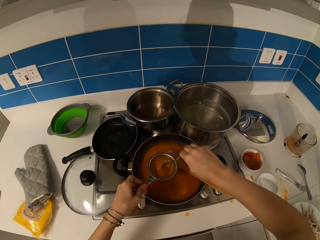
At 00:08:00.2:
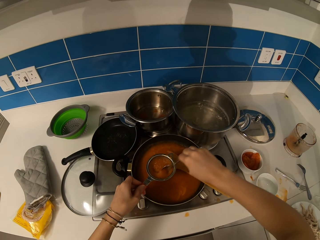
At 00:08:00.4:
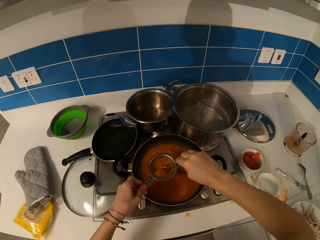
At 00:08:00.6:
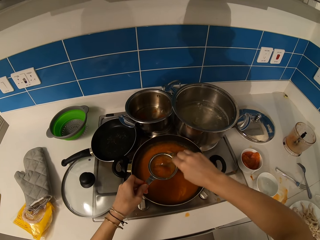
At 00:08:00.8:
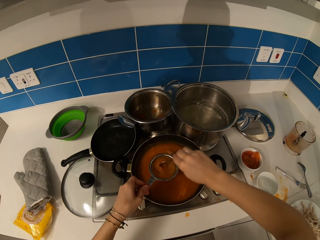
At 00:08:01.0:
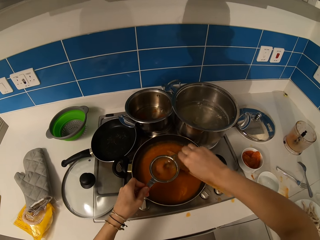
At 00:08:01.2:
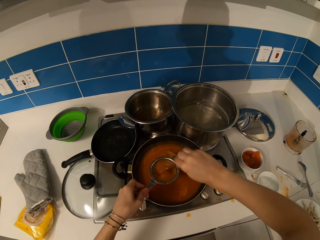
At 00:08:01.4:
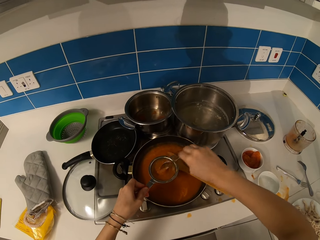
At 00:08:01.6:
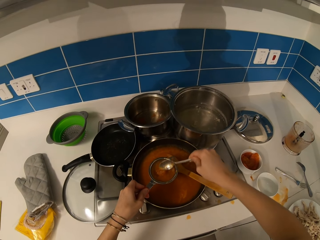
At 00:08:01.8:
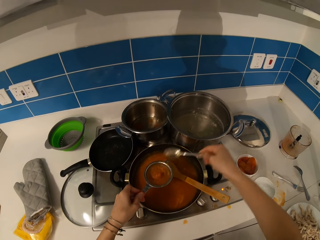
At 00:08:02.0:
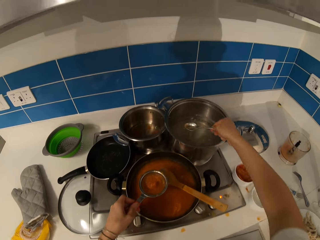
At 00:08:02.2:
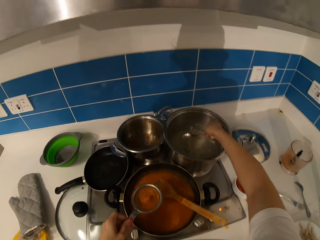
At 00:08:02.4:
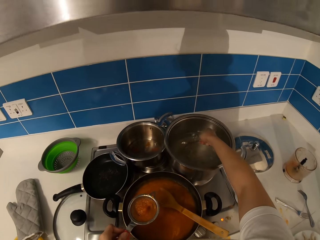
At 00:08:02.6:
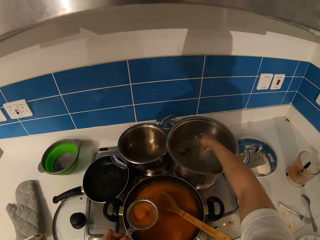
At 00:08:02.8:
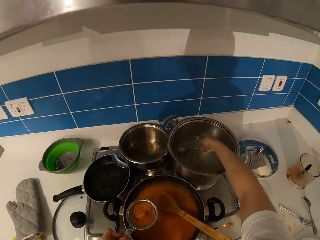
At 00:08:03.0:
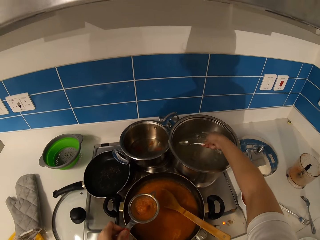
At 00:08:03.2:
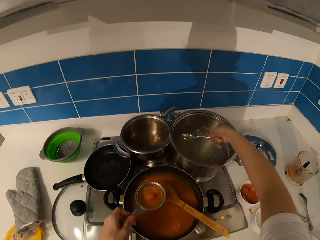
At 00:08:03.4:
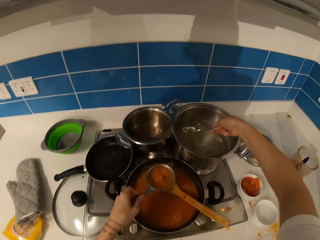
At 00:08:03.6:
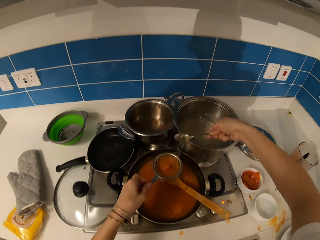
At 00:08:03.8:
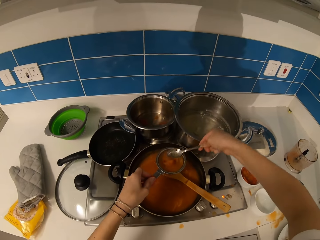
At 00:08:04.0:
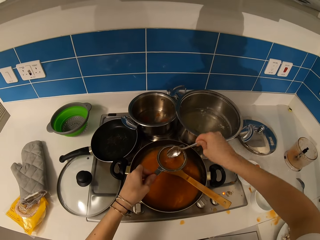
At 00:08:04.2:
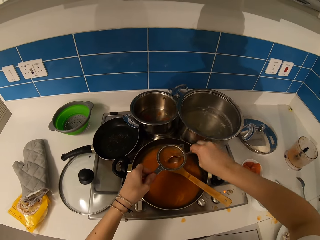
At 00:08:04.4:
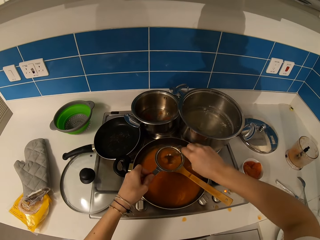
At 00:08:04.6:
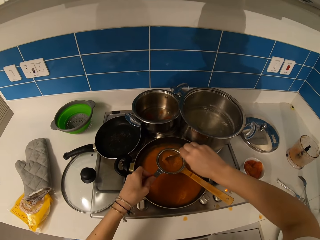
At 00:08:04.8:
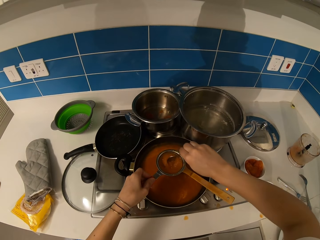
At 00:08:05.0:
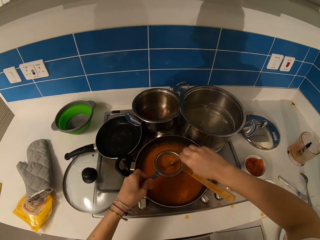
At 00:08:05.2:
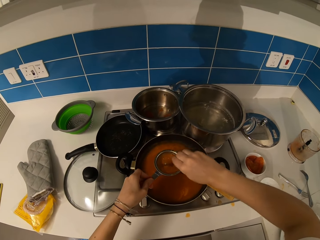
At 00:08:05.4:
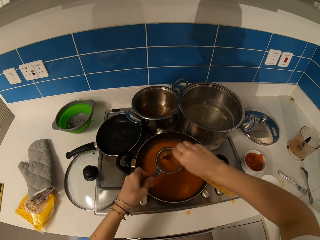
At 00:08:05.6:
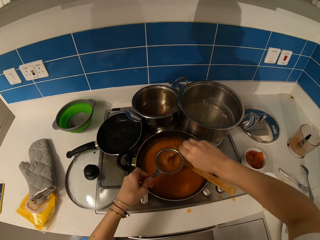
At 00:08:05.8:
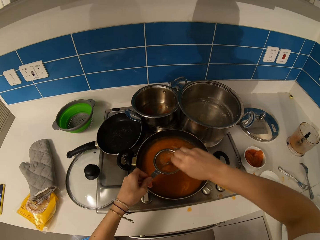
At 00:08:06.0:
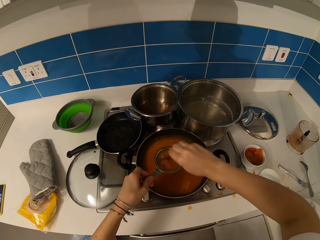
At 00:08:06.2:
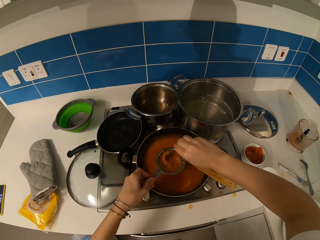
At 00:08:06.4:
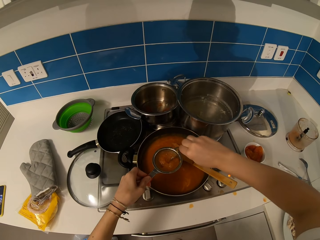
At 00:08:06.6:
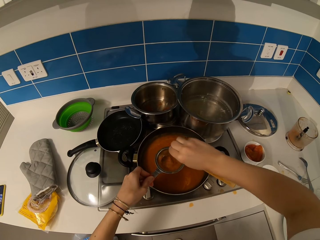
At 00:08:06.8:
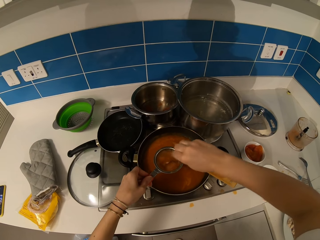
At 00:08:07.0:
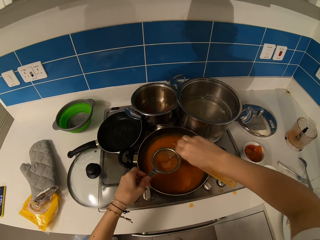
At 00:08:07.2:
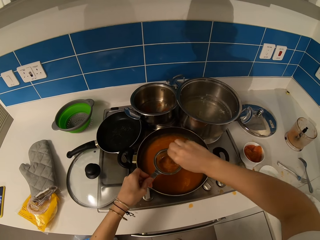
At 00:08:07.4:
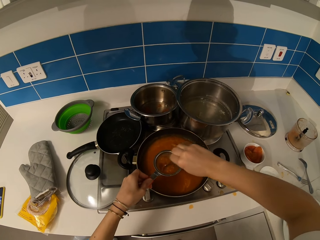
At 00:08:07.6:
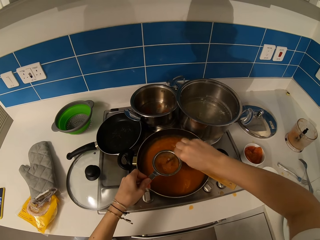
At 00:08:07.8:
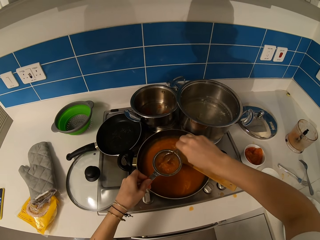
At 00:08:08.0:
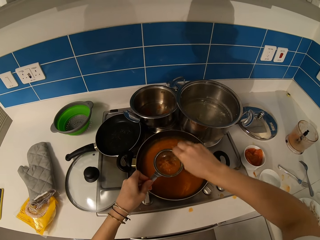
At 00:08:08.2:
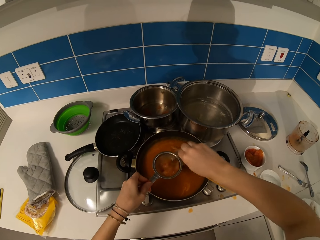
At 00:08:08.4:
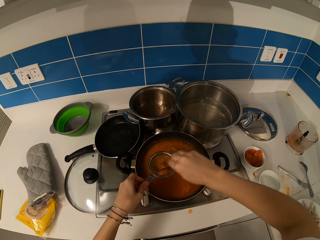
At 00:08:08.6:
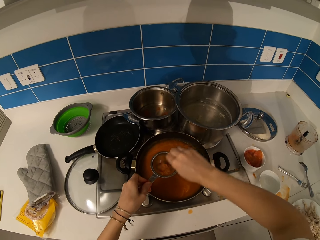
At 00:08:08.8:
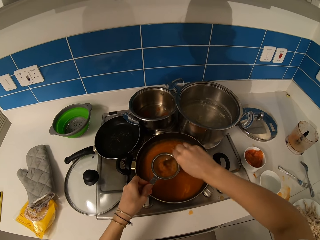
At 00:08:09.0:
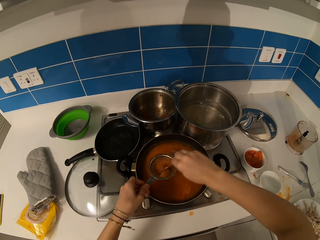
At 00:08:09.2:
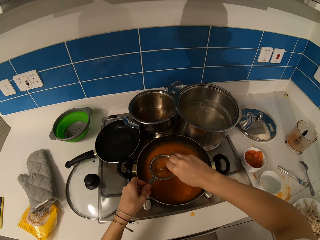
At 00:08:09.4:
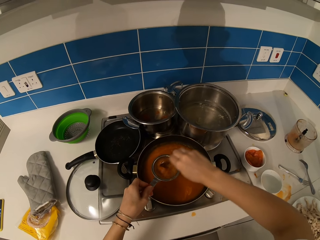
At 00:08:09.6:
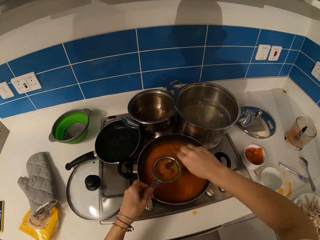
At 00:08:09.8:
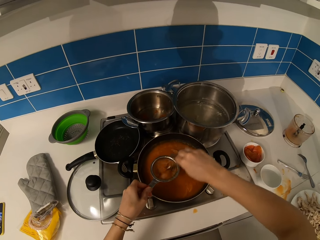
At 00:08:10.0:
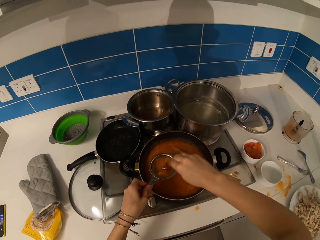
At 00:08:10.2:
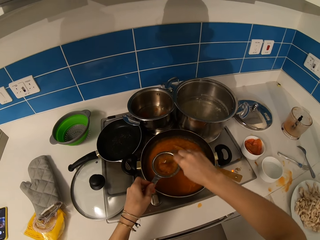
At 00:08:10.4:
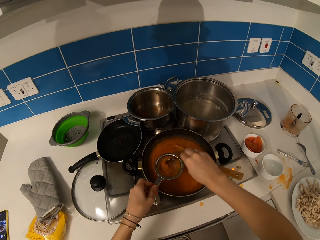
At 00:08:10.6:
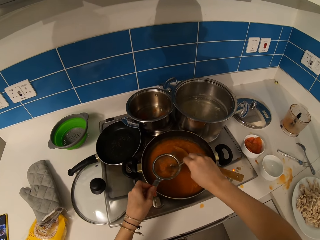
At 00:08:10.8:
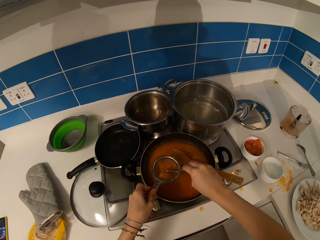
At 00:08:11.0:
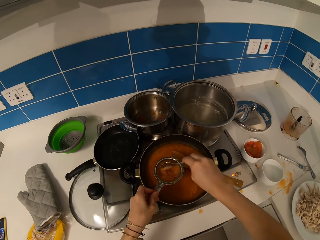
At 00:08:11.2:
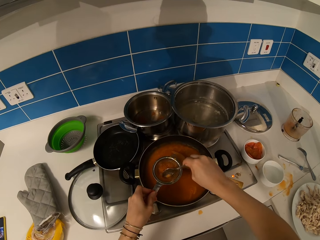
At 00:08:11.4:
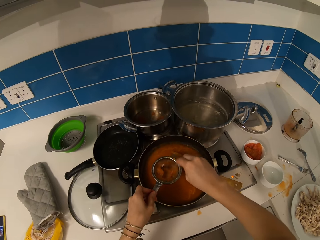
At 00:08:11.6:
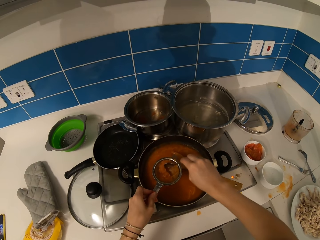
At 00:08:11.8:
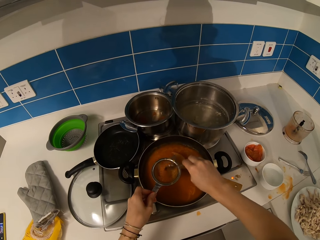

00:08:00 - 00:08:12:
The camera wearer scoops the mixture or water. They put the water in the sieve. They sieve the food. They stir the stew.

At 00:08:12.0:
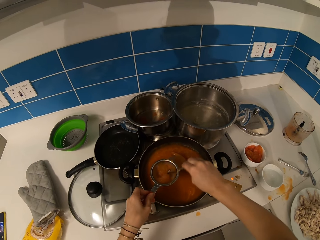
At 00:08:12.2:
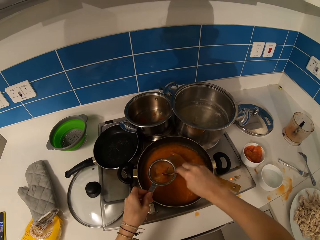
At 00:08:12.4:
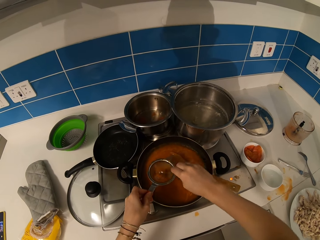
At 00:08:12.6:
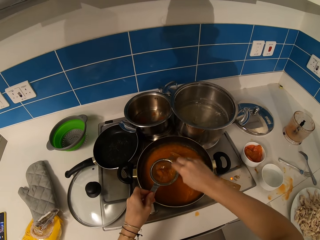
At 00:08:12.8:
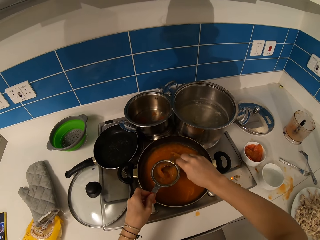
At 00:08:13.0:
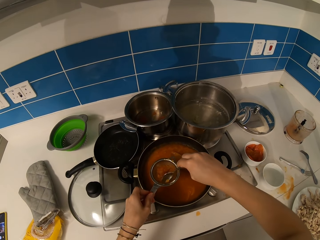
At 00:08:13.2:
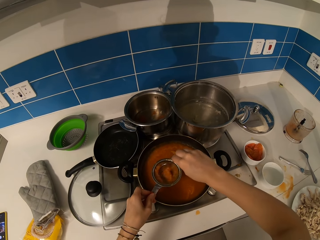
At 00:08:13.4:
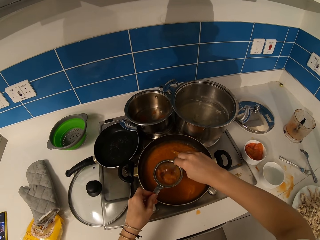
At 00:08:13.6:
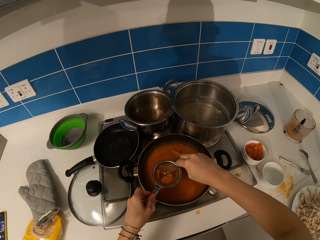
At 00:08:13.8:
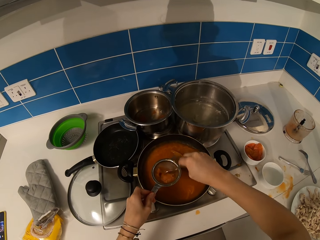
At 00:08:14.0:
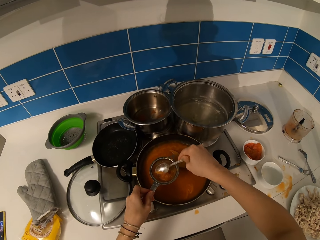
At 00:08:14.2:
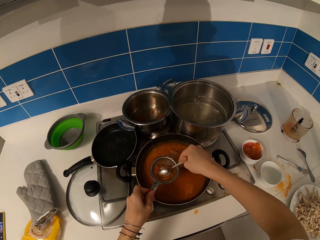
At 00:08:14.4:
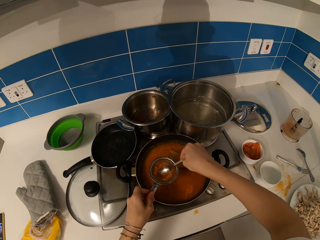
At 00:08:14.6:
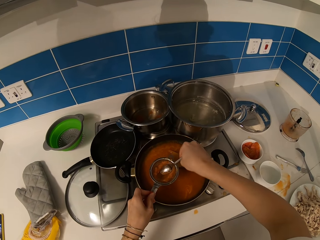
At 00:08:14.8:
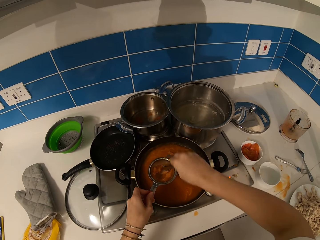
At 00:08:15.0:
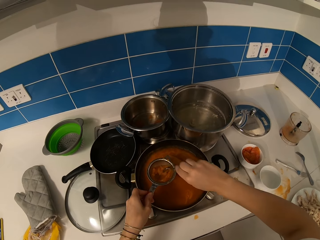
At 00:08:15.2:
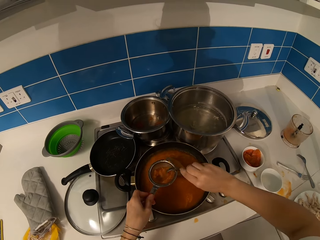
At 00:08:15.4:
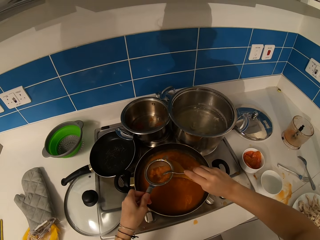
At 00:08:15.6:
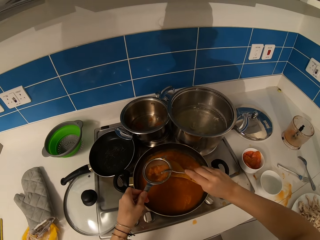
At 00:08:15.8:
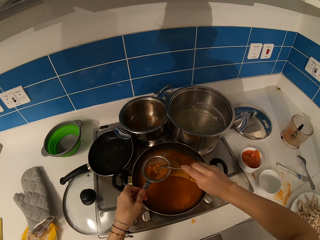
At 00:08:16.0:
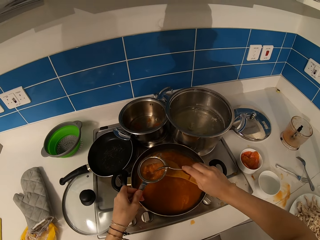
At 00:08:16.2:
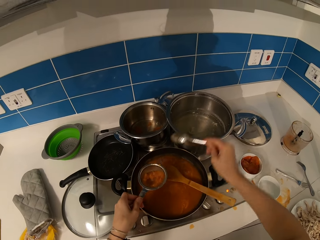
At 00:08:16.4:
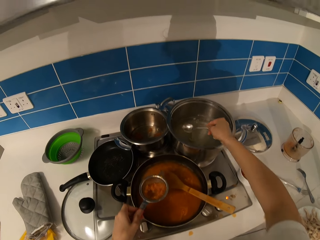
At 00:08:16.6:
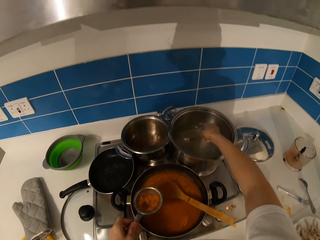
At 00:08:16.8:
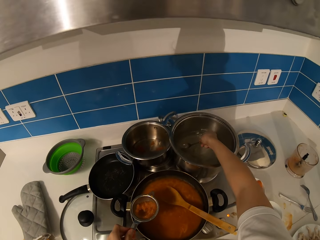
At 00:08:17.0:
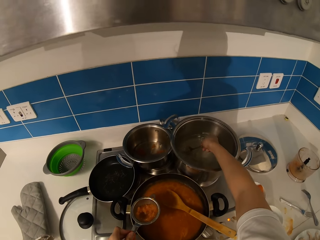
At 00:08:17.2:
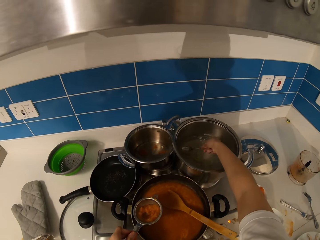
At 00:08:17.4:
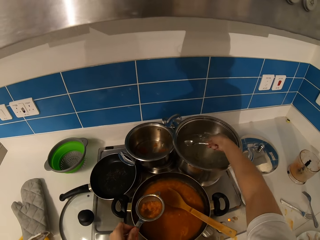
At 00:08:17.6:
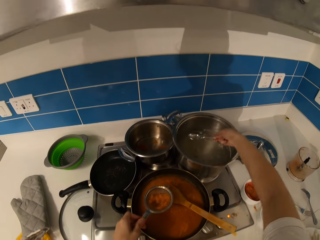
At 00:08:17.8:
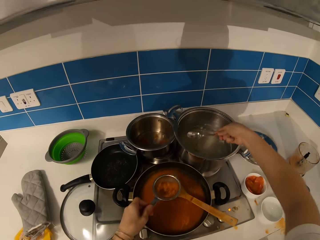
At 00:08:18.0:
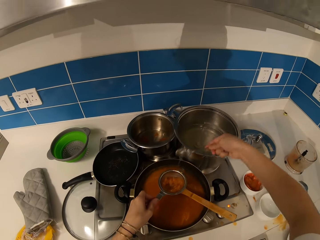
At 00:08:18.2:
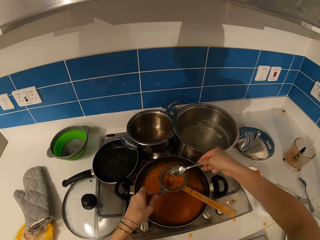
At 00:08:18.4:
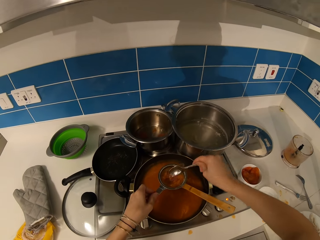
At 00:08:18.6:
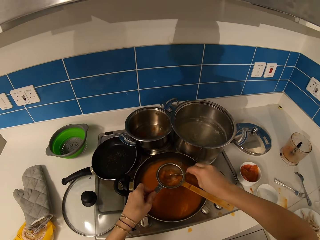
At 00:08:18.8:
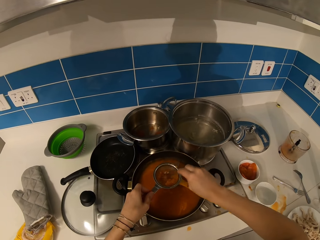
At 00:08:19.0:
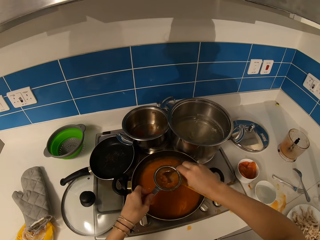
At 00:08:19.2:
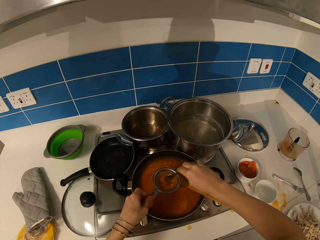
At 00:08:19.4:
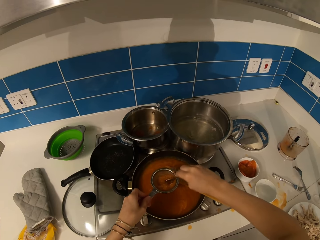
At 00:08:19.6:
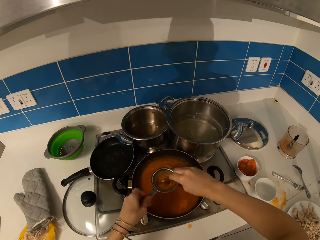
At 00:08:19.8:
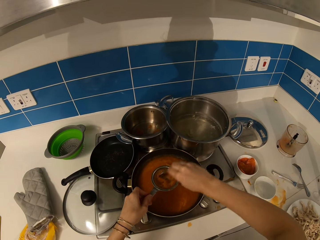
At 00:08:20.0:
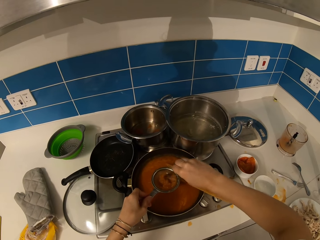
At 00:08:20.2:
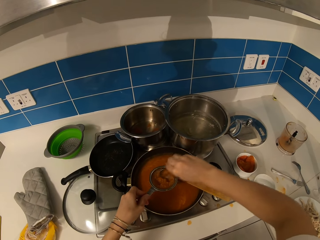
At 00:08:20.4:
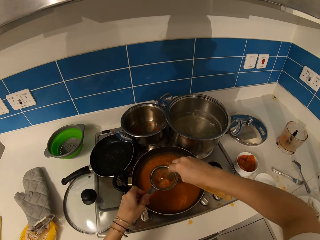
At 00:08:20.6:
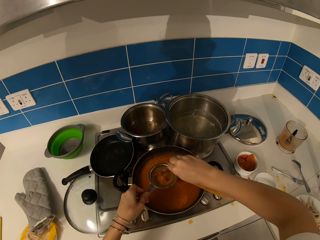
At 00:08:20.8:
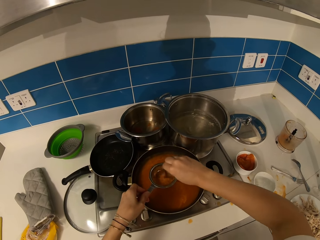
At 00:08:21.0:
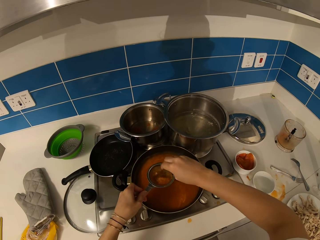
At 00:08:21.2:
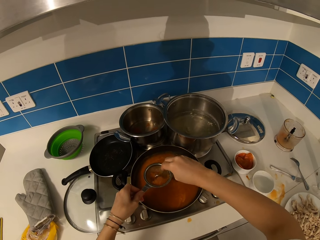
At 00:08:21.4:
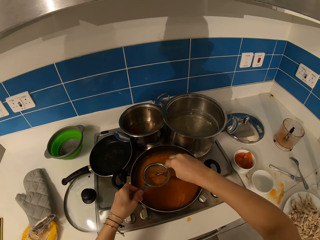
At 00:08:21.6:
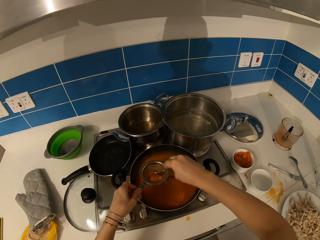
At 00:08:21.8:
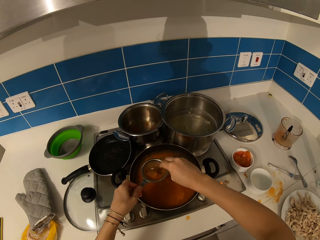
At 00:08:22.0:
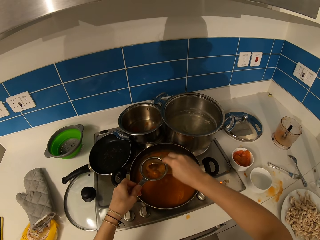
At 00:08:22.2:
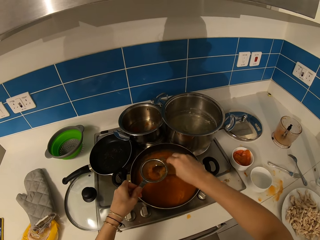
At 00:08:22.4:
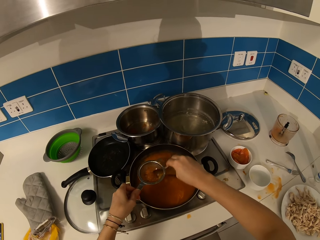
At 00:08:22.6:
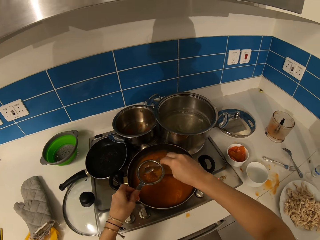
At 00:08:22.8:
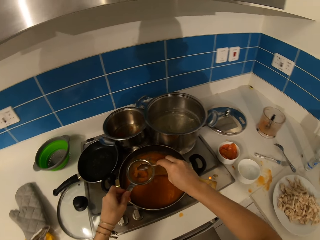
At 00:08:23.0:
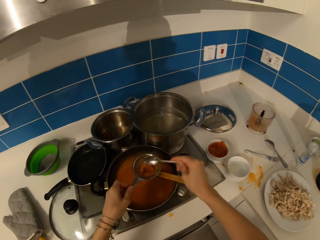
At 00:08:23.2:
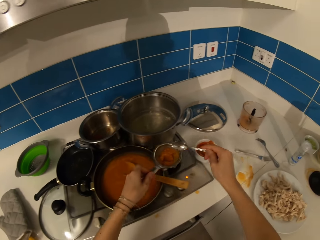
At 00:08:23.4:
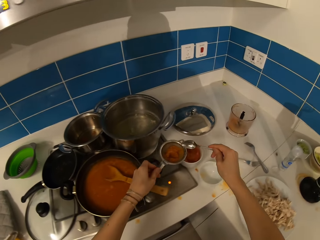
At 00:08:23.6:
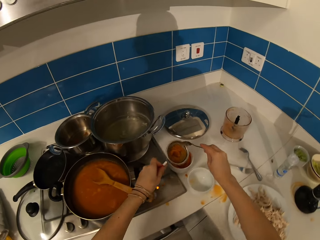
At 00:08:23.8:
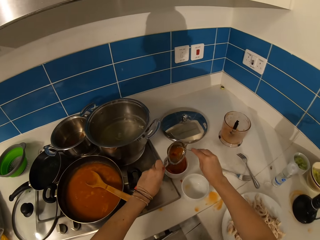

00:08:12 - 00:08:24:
The camera wearer shakes the spoon. They scoop the mixture or water. They put the water in the sieve. They sieve the food. They stir the stew.
